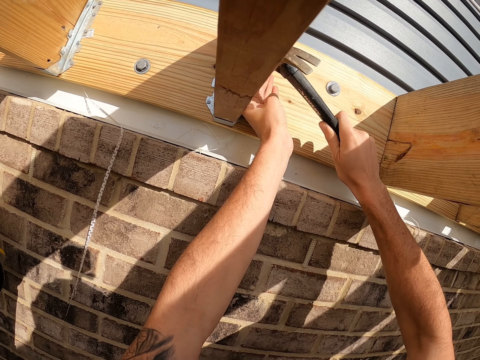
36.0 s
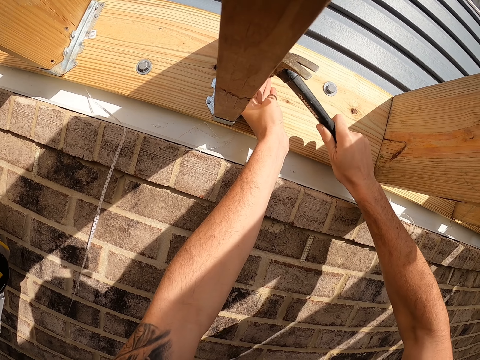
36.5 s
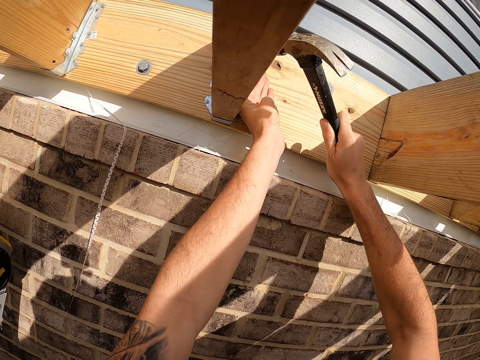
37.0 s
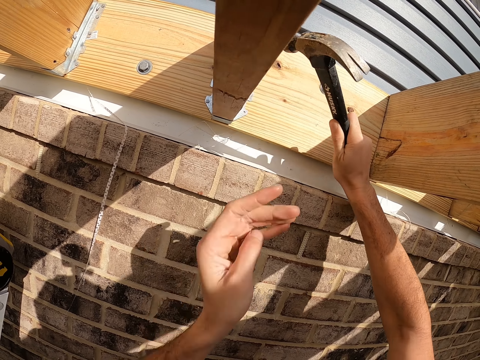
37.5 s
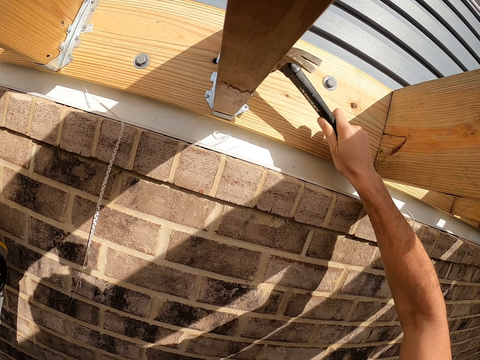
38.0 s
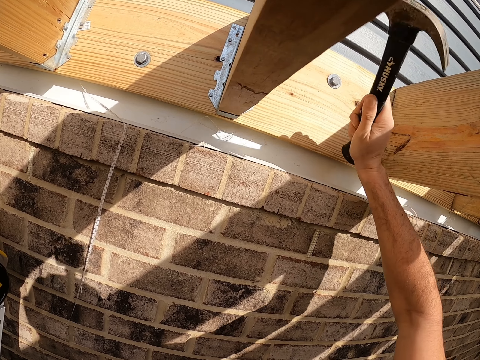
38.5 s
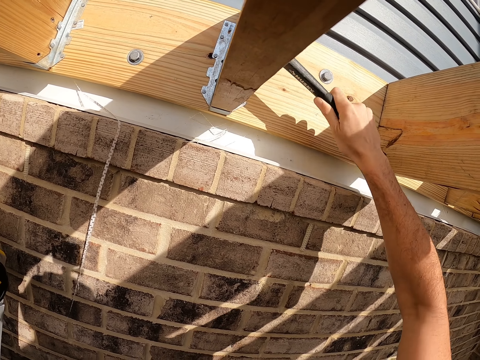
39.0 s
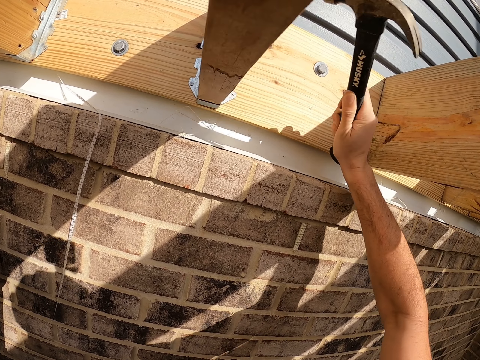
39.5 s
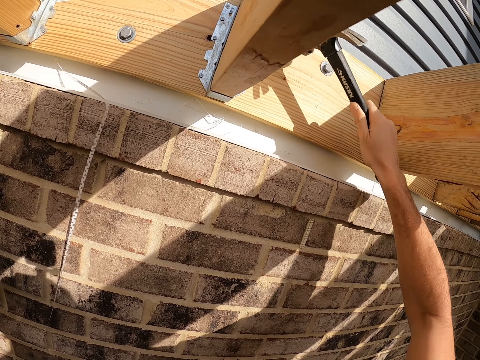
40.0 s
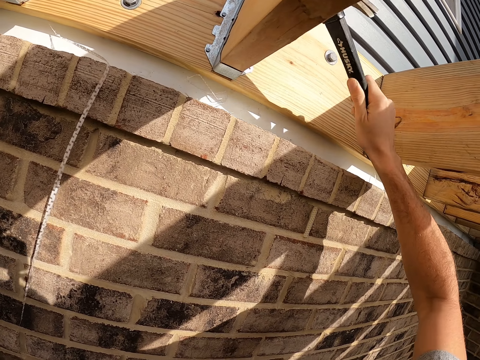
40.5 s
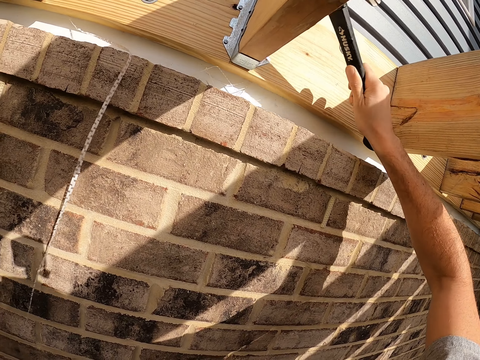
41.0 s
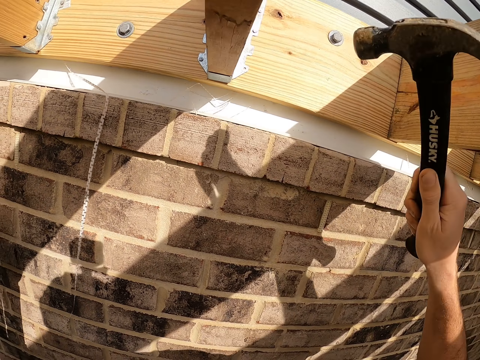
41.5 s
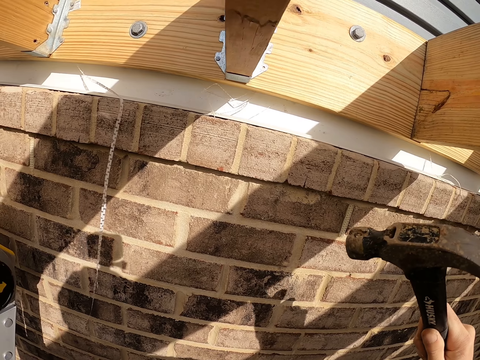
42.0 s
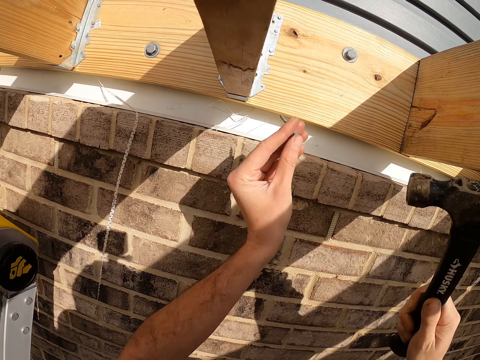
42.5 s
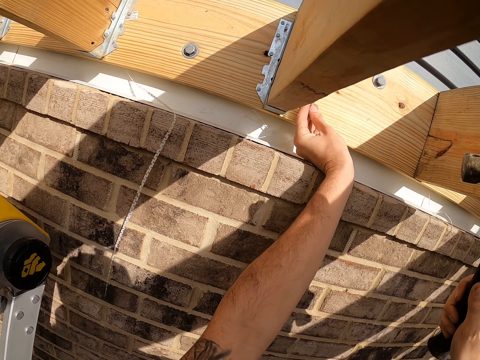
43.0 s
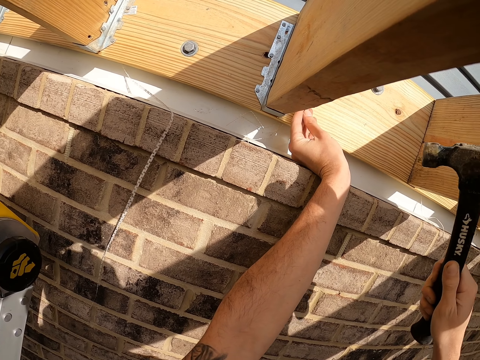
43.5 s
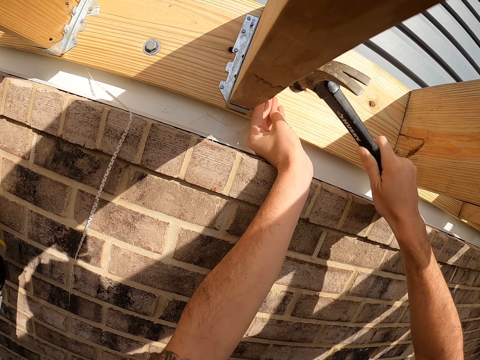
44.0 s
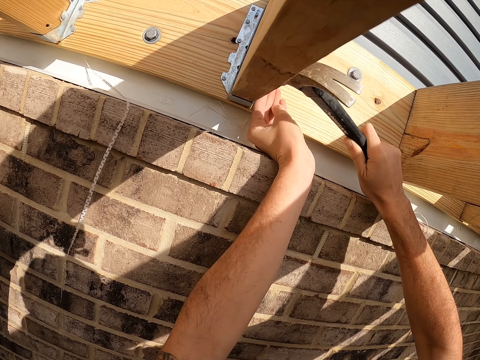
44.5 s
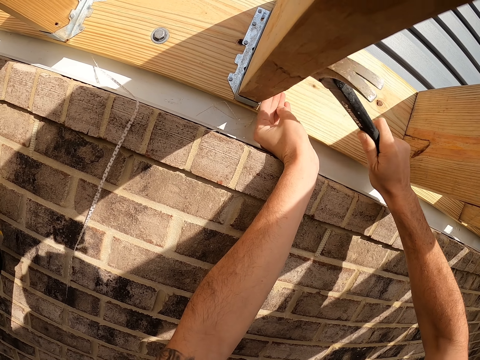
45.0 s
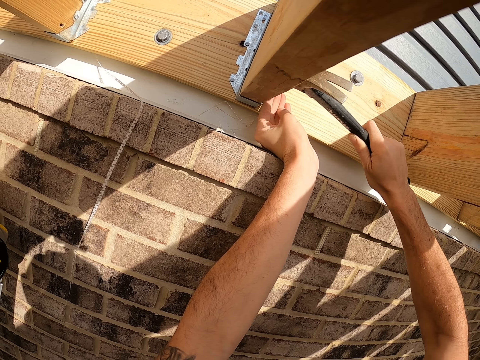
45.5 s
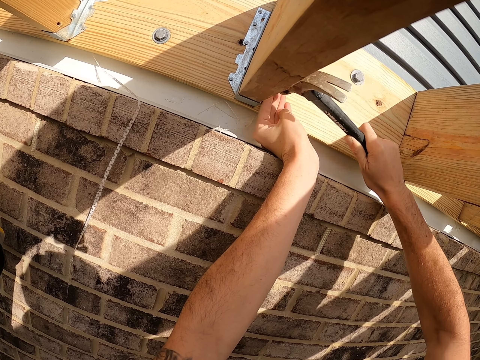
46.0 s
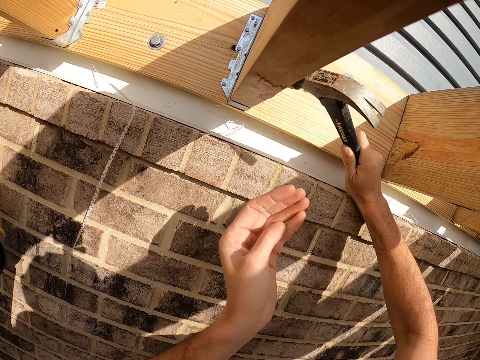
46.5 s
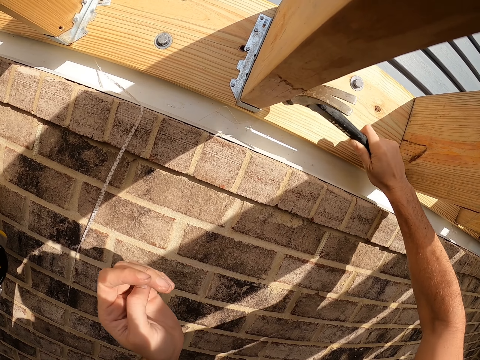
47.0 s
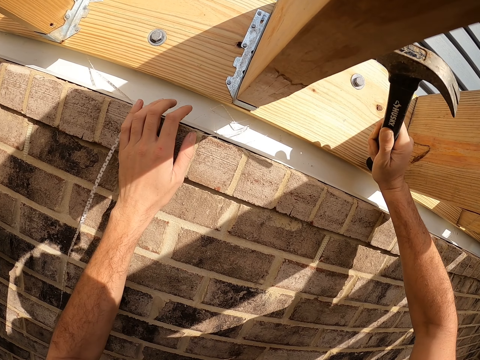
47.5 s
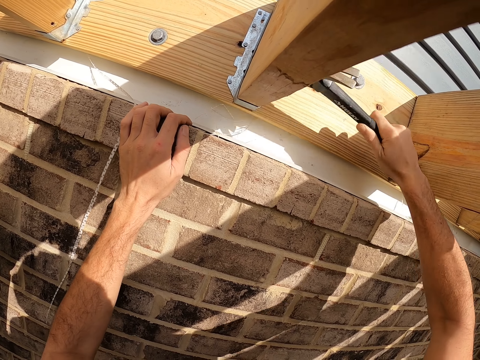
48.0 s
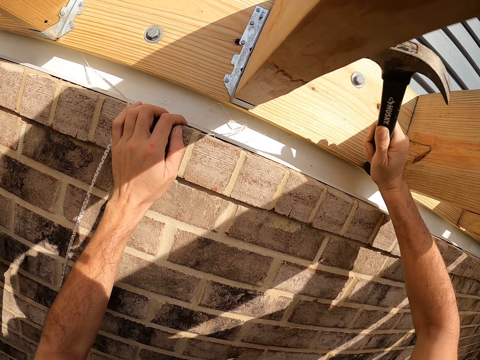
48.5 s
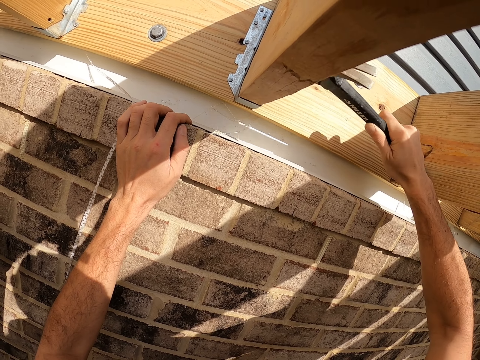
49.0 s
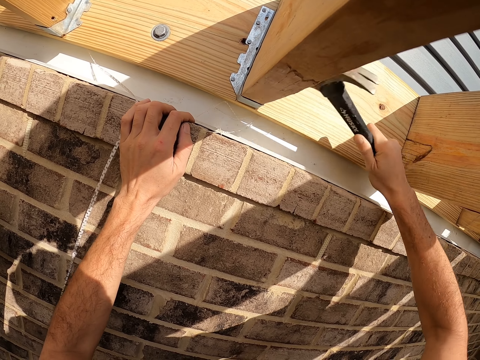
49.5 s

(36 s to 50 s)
The camera wearer hits the nail with a hammer. They remove the hammer from the nail. They place an iron nail on the wood. They hit the iron nail.

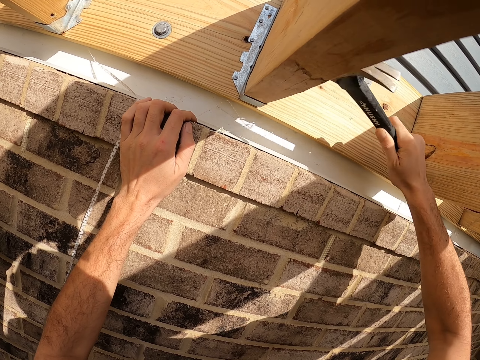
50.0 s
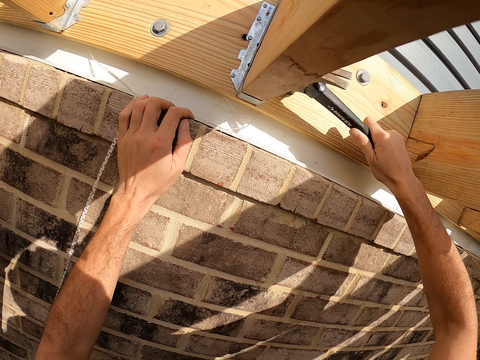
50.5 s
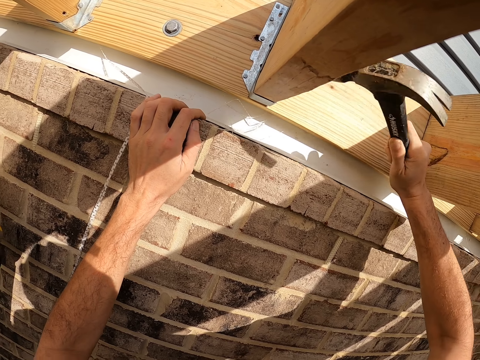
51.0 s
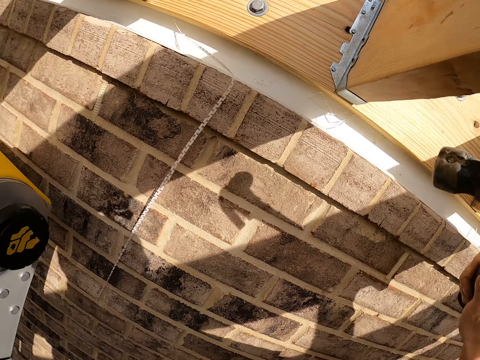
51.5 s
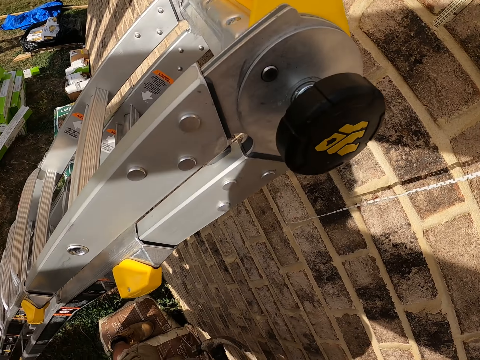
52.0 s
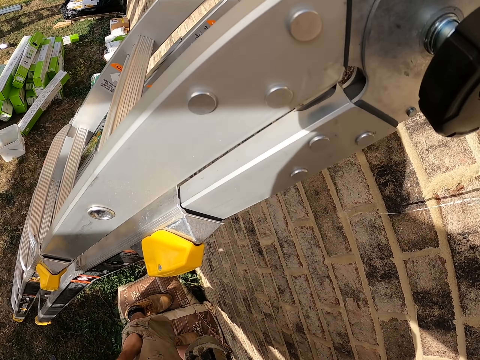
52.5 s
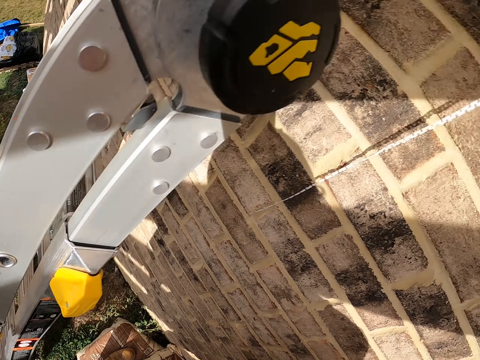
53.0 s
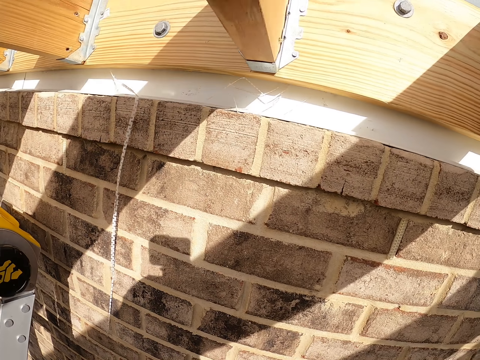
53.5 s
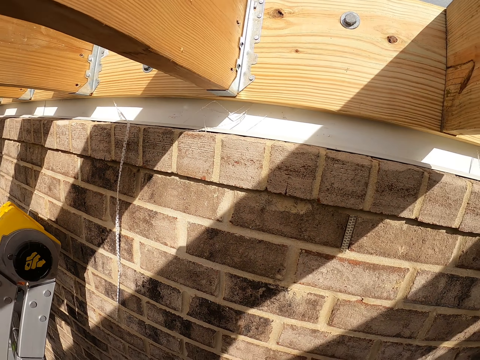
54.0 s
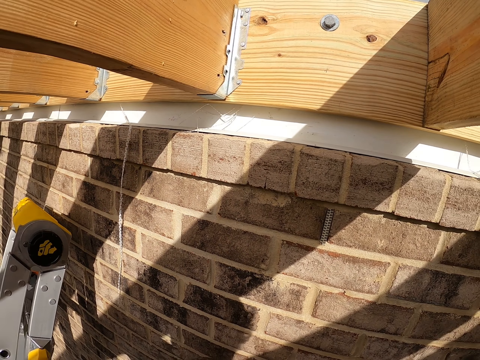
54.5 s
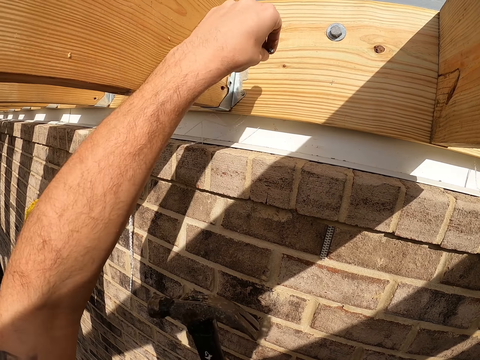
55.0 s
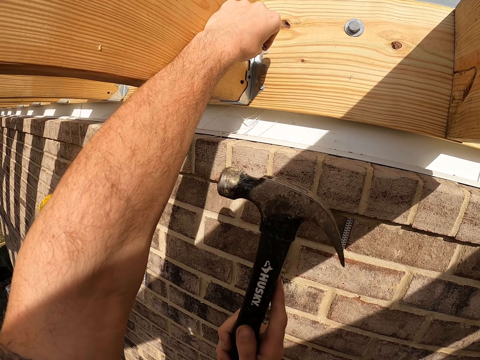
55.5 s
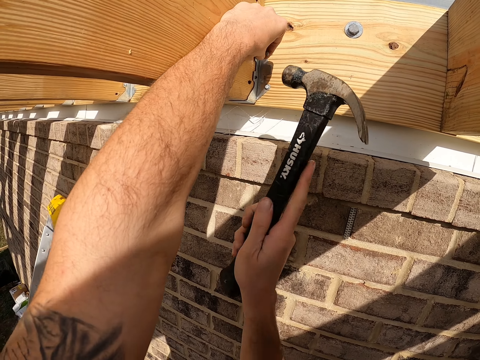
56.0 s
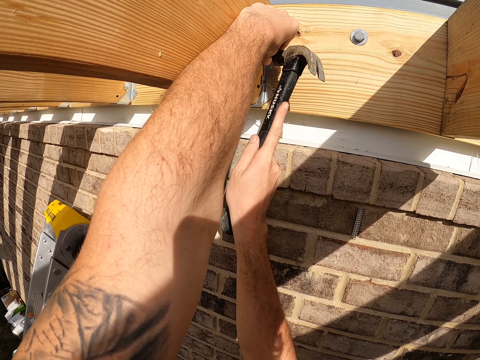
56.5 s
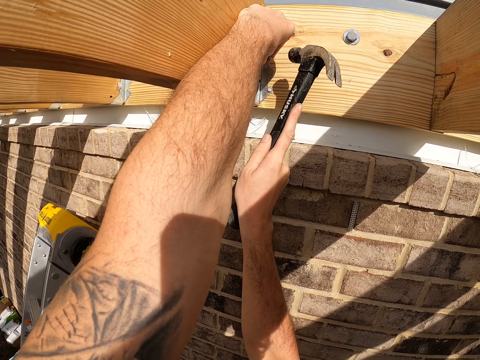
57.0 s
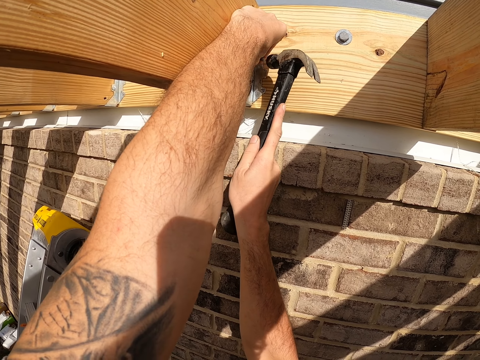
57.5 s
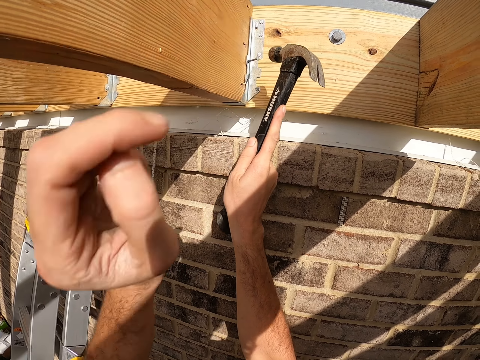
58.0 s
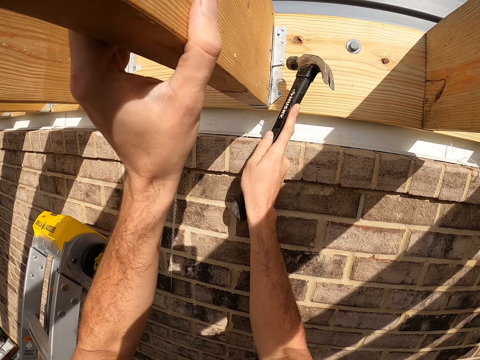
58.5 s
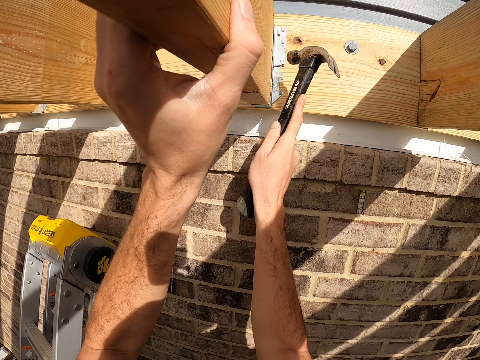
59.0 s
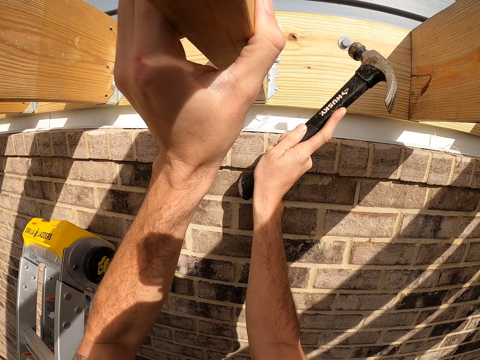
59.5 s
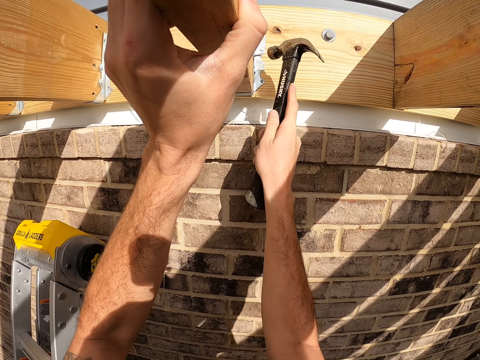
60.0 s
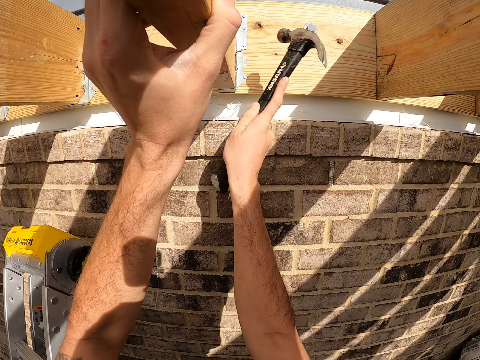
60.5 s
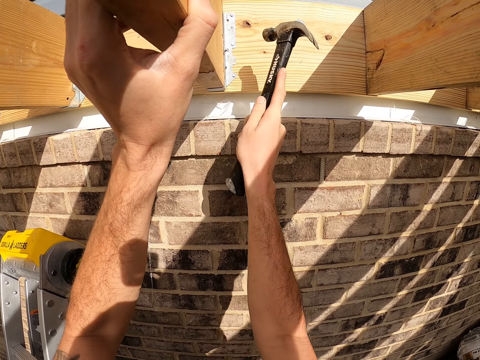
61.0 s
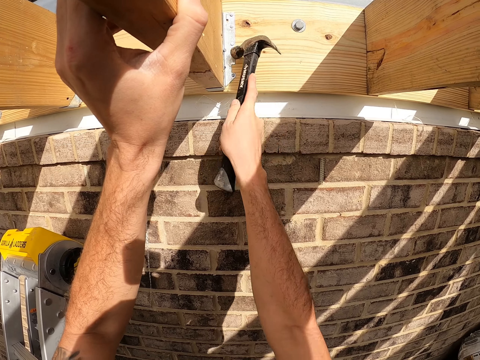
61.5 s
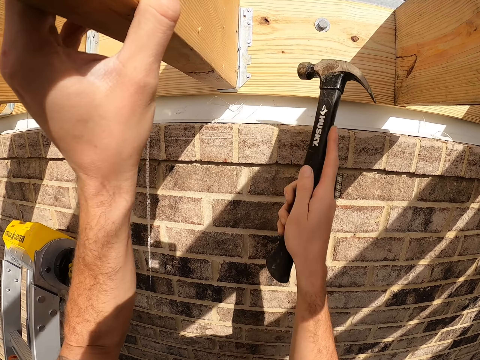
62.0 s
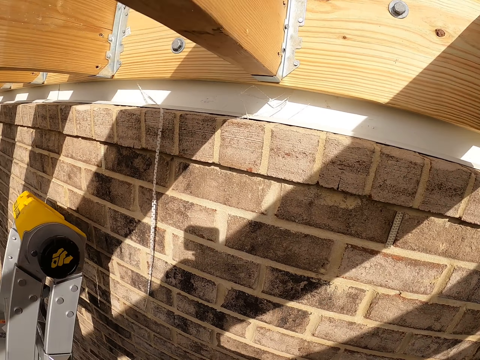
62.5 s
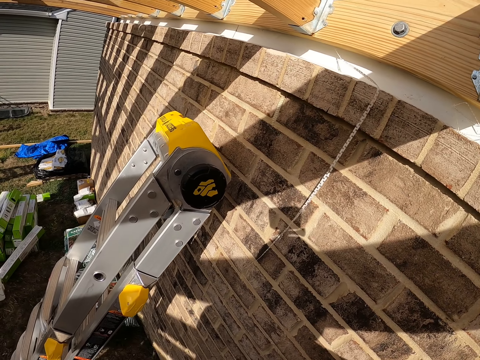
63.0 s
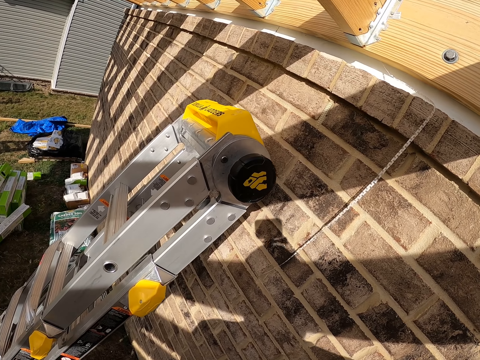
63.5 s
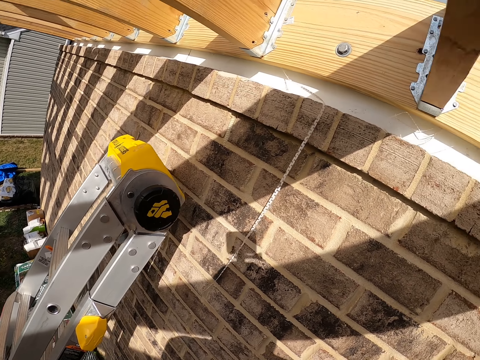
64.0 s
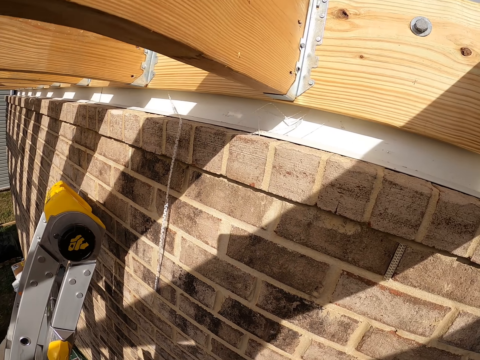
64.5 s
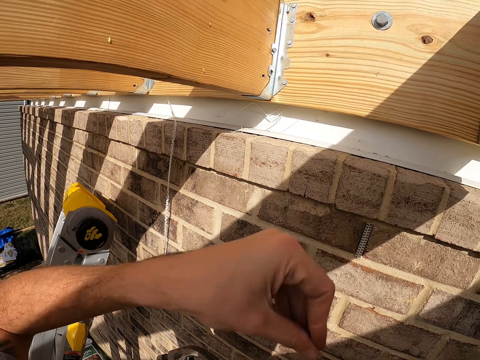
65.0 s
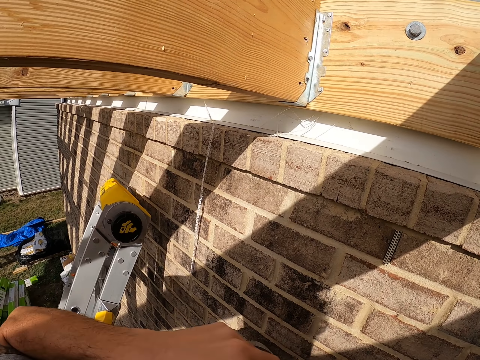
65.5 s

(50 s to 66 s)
The camera wearer removes a hammer from the nail and looks down. They place an iron nail on the wood. They hit the iron nail. They look down.
